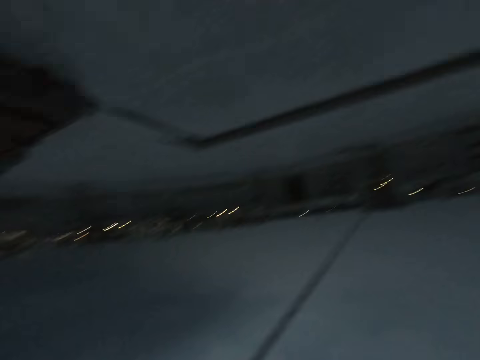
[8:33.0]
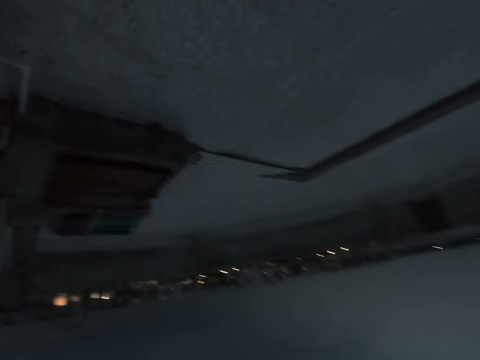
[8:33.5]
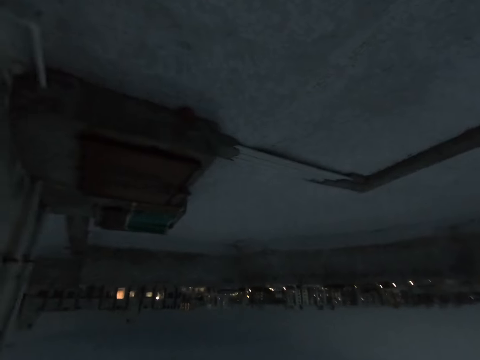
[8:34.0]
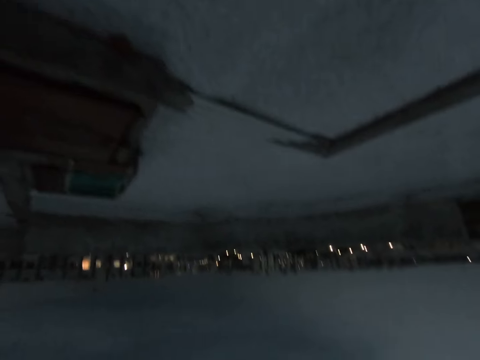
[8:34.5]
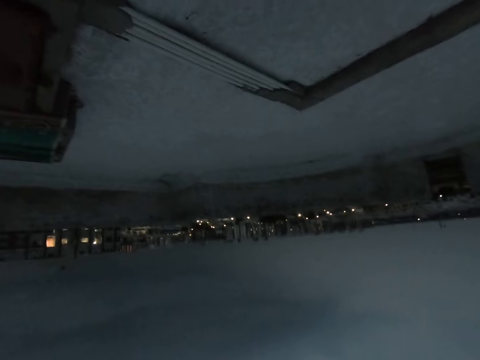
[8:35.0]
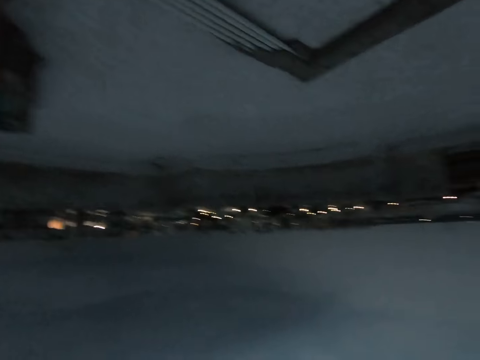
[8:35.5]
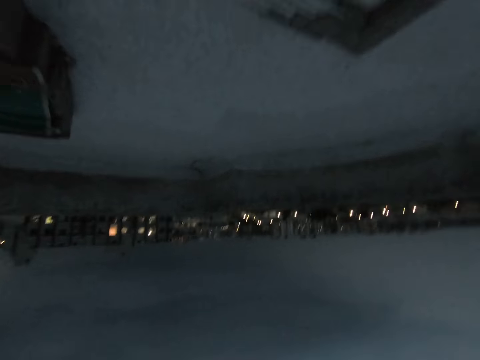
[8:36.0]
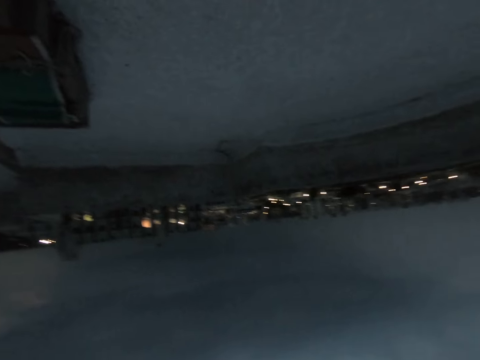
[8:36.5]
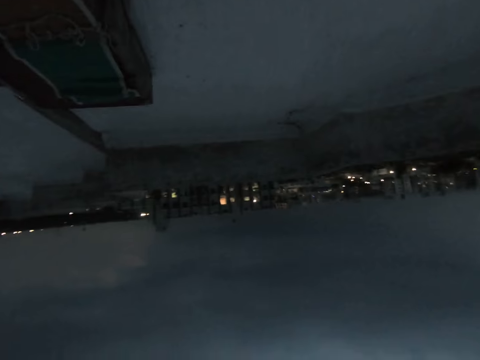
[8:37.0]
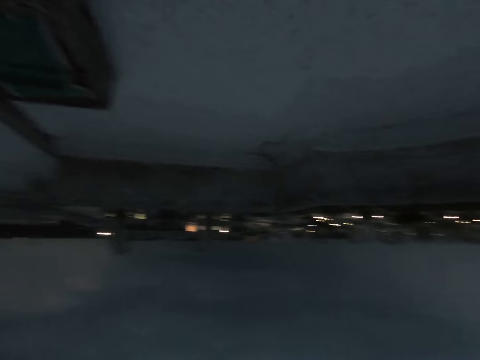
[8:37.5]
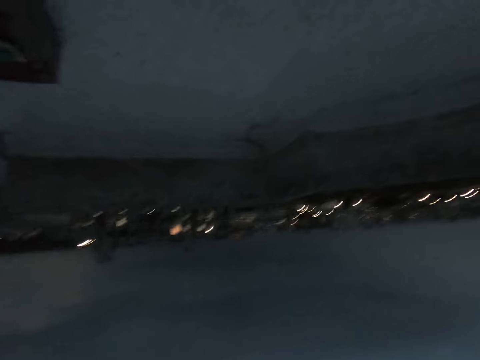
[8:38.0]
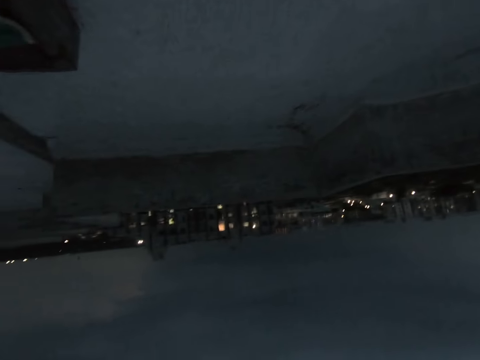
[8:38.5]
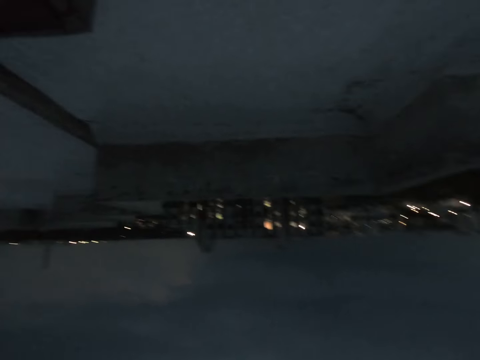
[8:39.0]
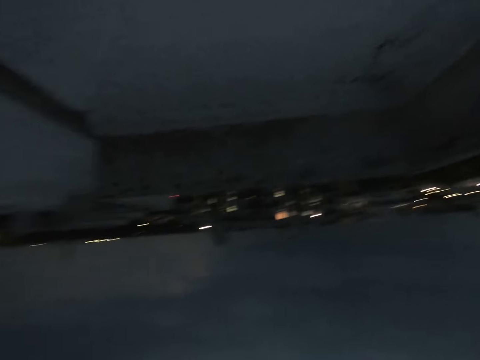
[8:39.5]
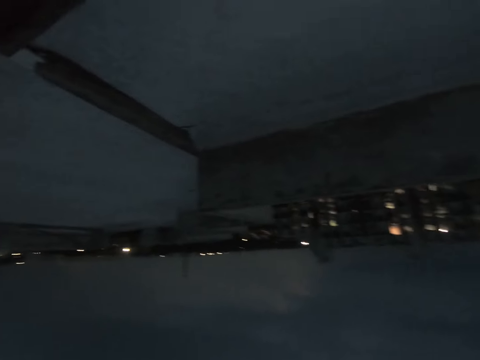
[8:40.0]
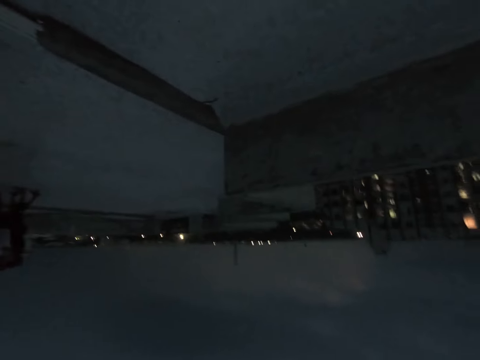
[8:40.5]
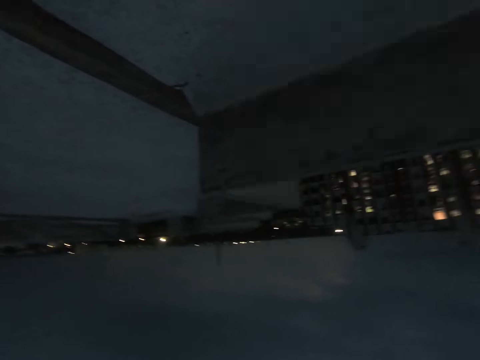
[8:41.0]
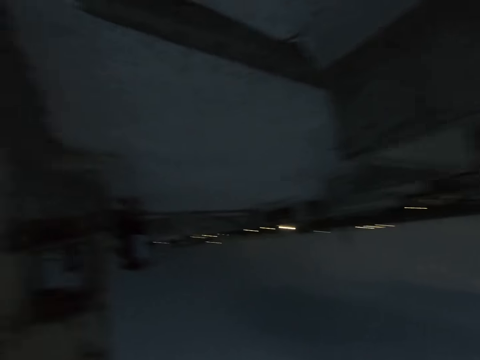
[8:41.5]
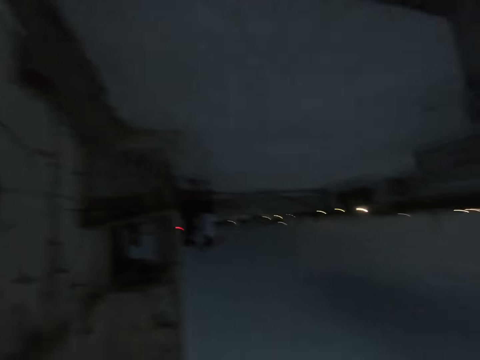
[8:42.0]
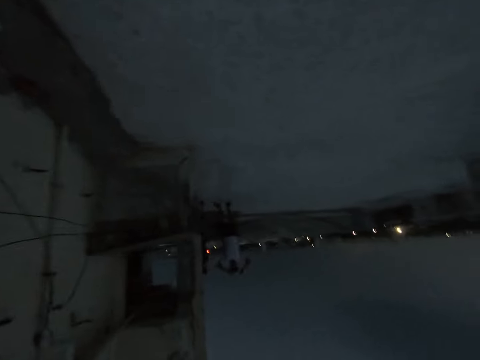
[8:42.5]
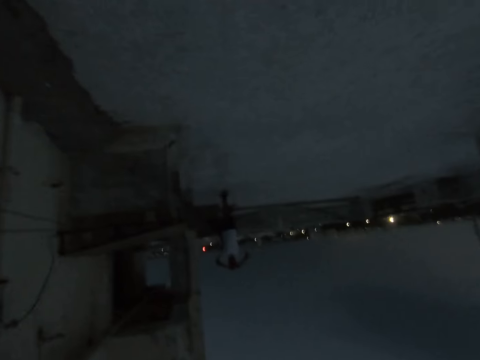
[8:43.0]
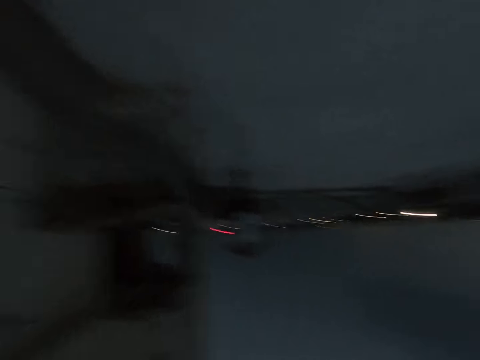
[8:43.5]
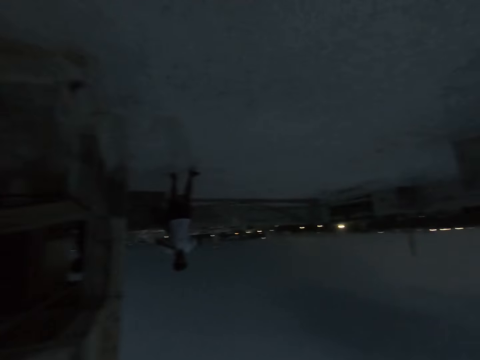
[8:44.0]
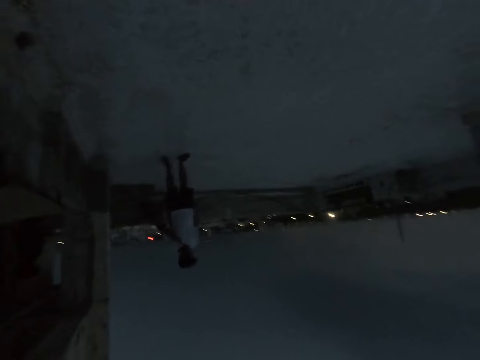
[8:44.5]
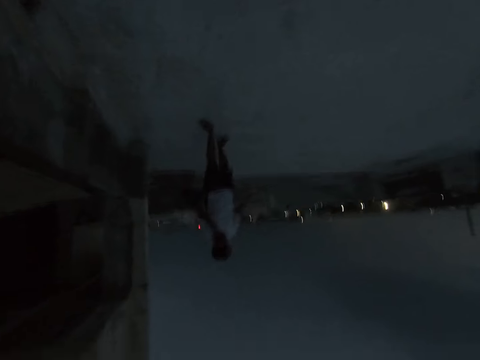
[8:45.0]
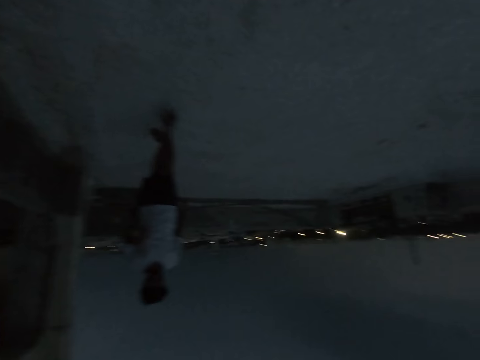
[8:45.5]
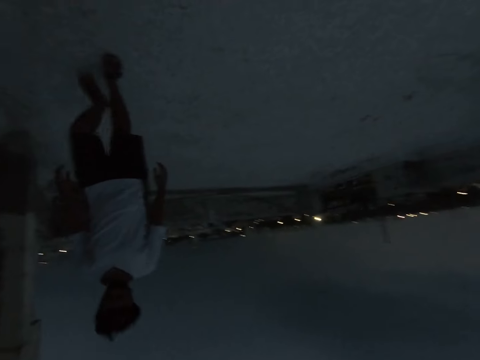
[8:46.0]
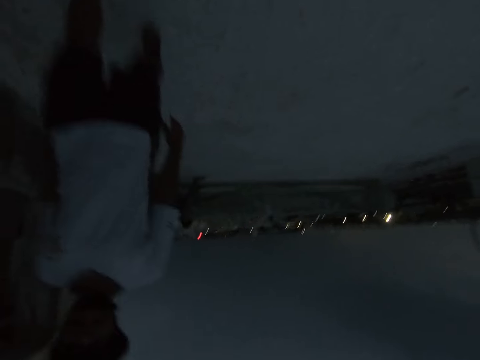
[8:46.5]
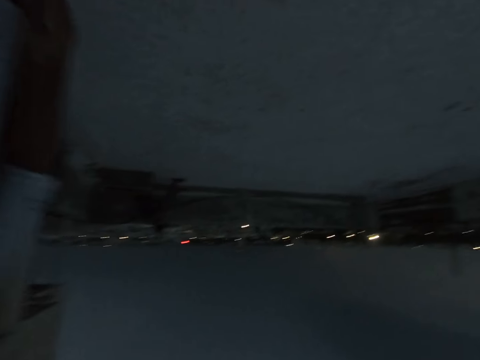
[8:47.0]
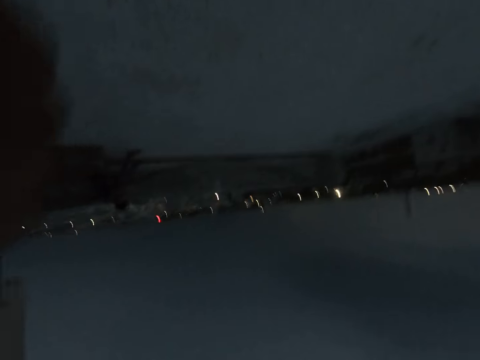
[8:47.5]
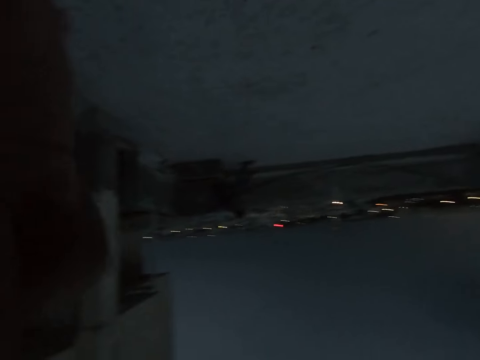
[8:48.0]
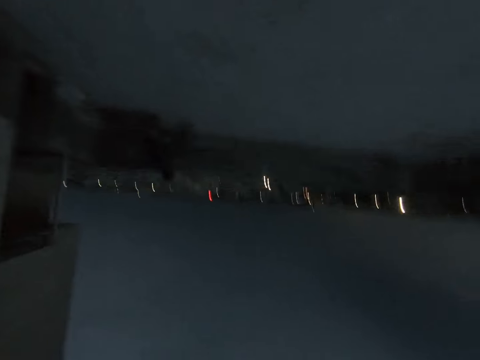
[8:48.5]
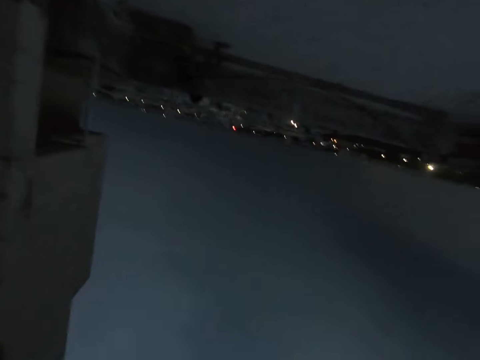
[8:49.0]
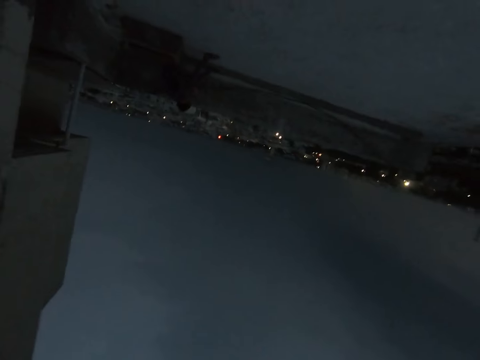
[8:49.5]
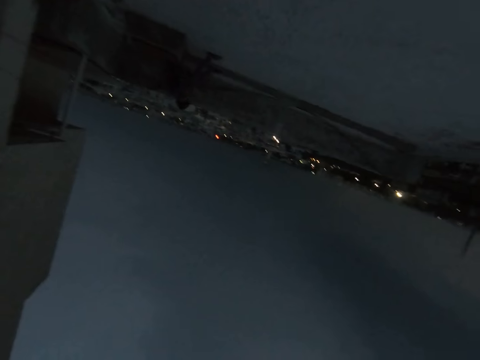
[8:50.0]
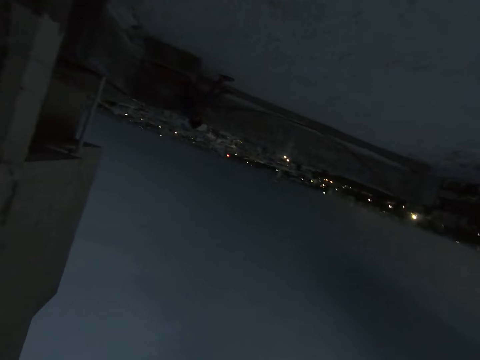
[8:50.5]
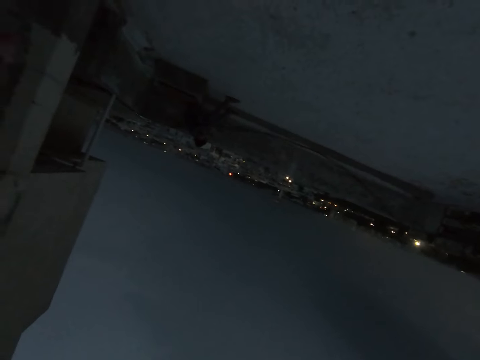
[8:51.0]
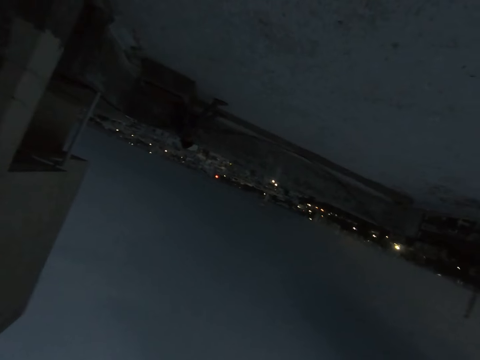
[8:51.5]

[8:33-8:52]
The camera wearer walks towards a man. The man holds the camera on his head with both hands. The camera wearer walks towards the man. They converse with the man. They look at the man.

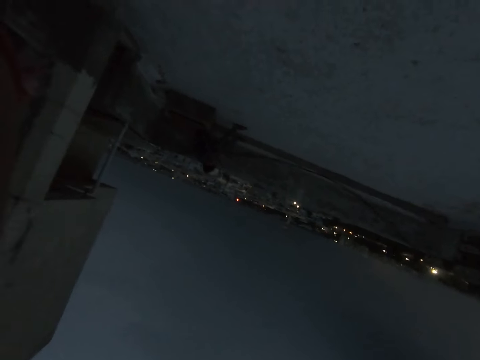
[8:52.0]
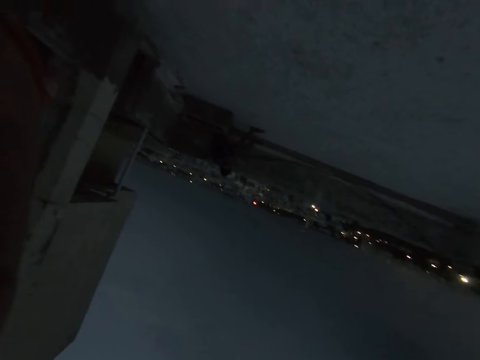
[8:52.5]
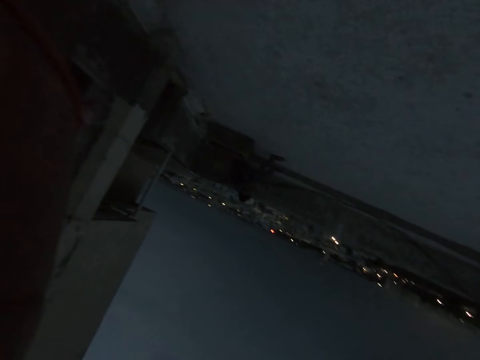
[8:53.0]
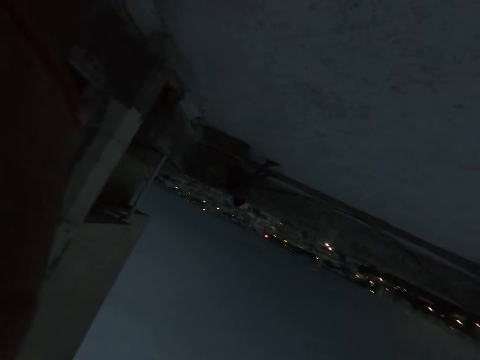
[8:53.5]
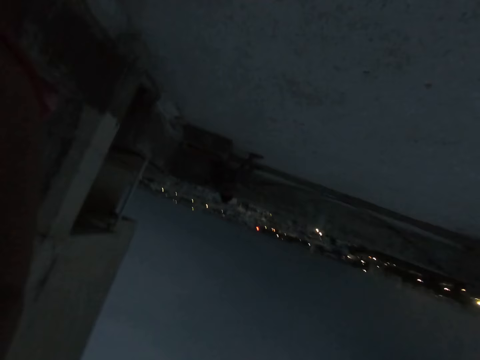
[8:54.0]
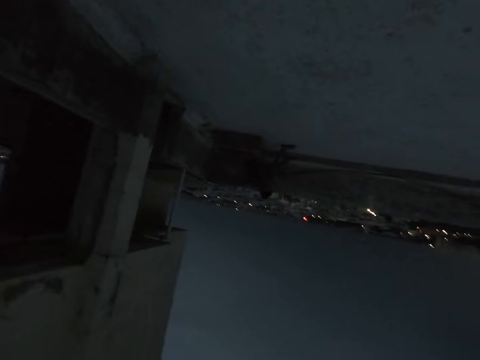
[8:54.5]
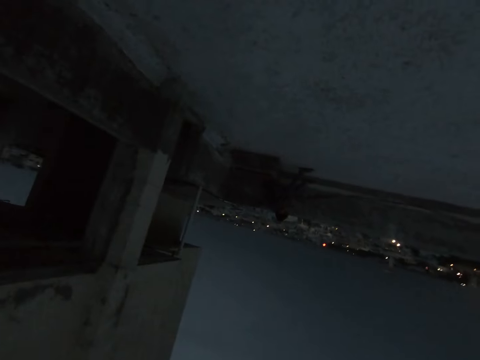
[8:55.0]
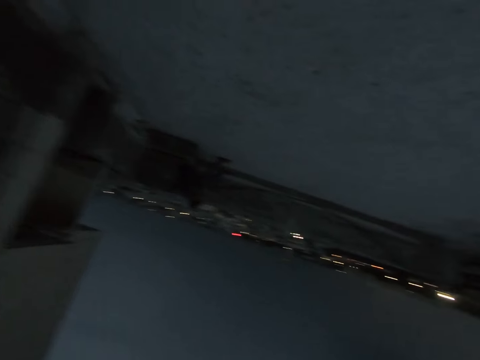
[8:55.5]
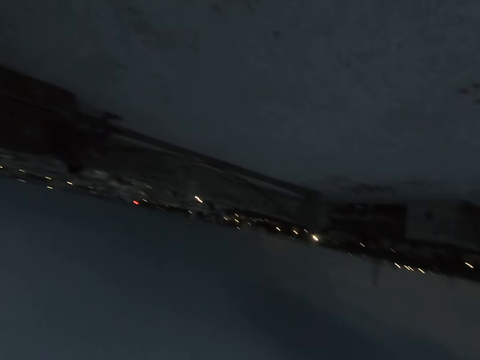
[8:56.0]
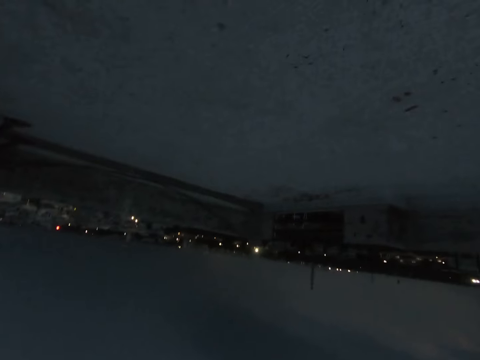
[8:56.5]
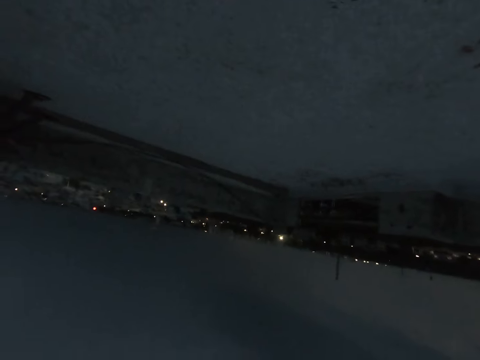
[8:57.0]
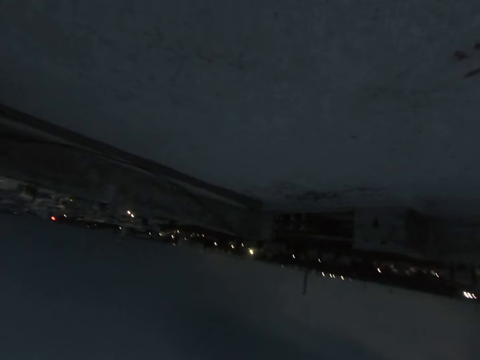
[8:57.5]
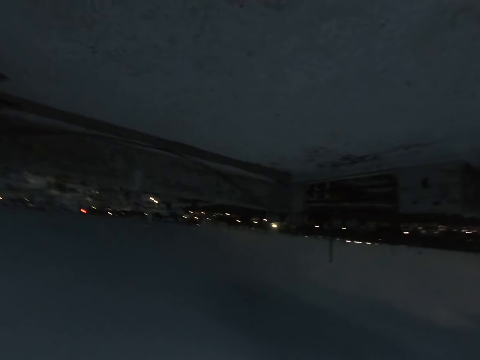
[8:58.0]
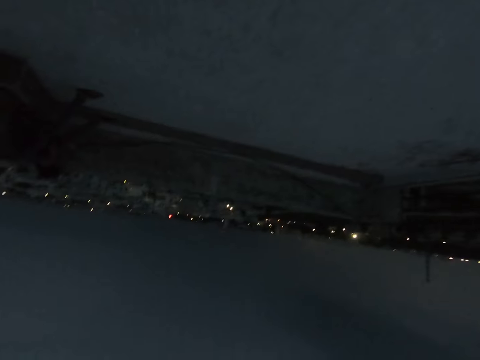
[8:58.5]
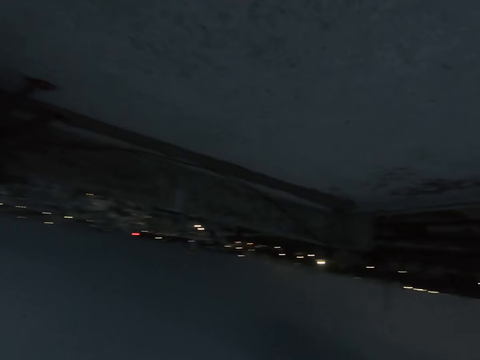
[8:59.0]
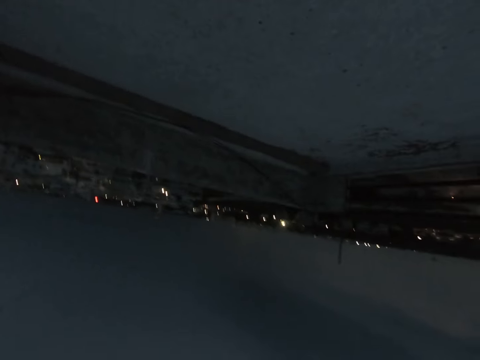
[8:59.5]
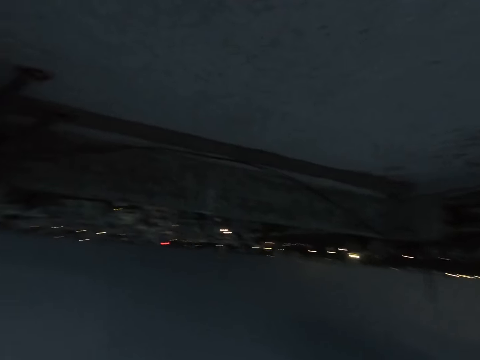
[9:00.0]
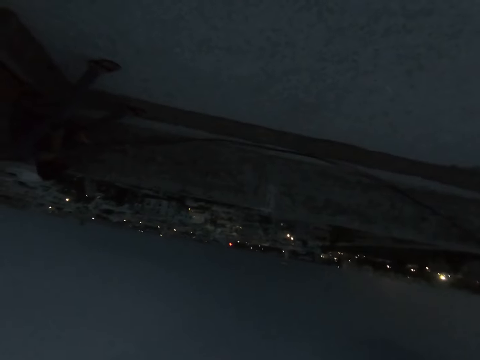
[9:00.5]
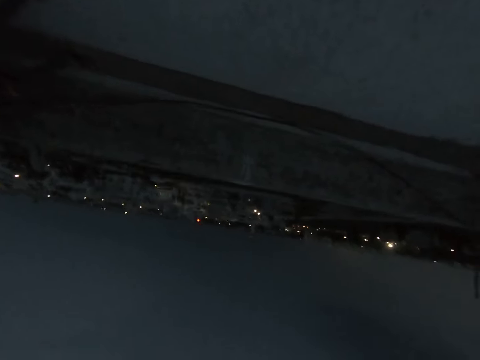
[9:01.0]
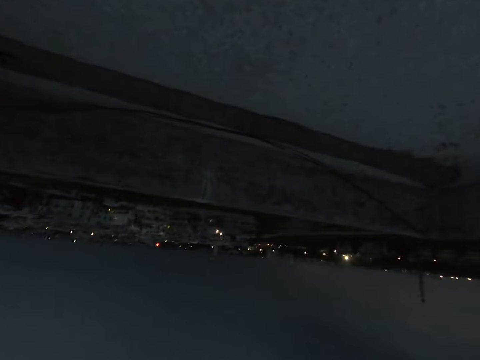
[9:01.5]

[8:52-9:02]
The camera wearer looks around. They converse with a man.
